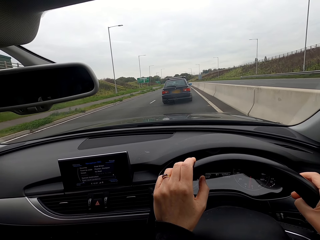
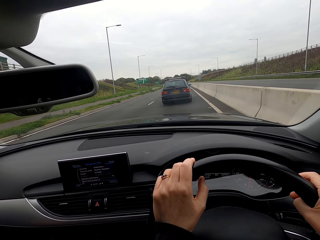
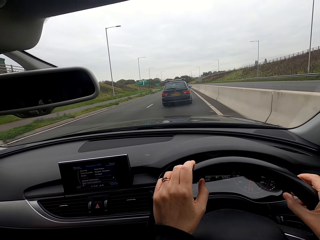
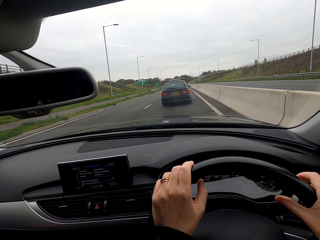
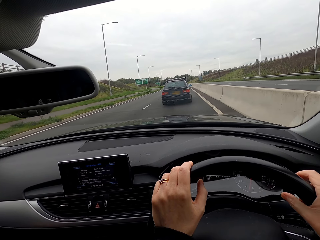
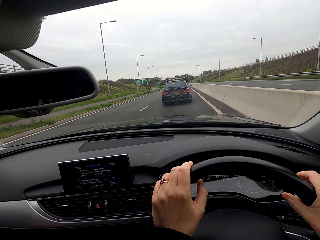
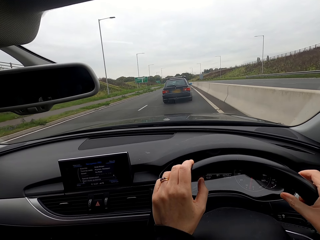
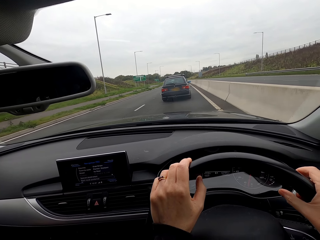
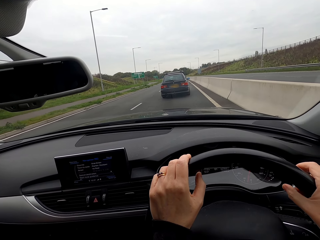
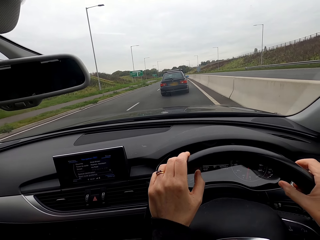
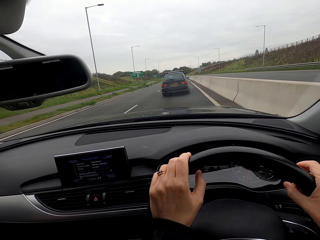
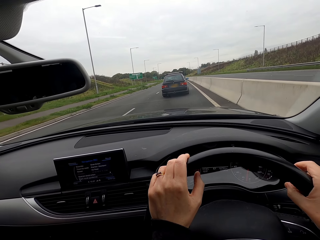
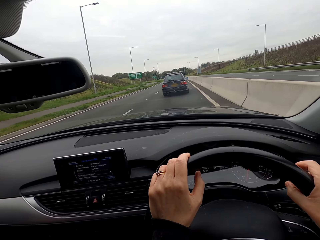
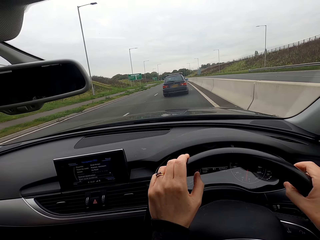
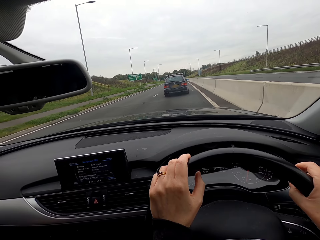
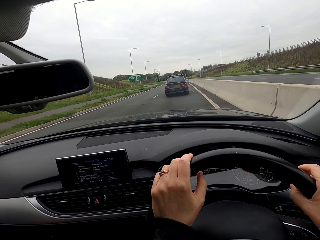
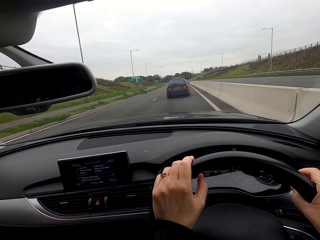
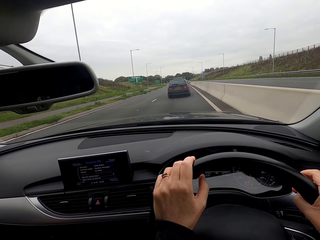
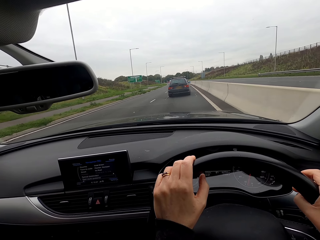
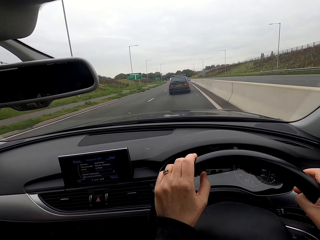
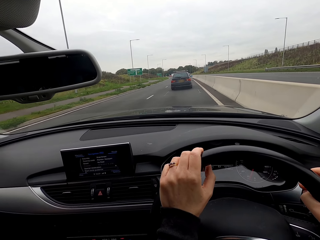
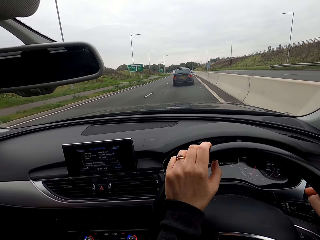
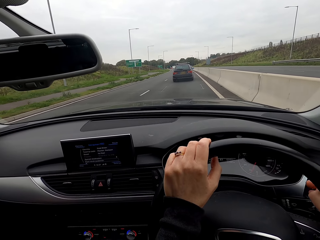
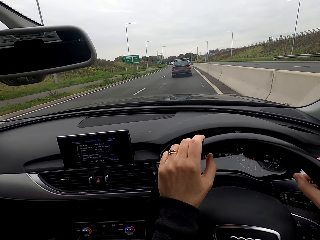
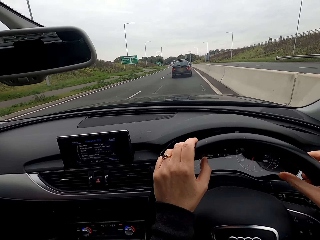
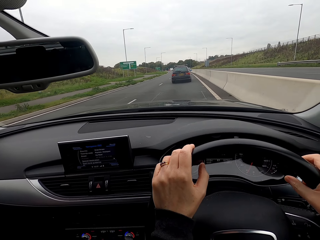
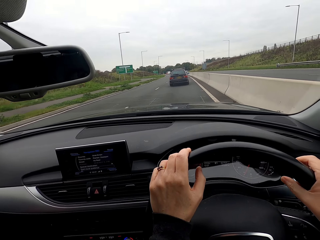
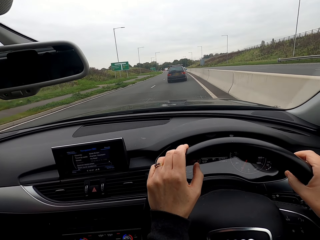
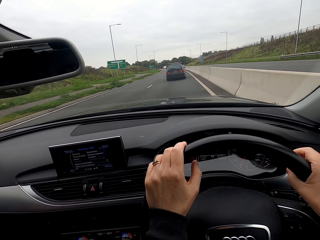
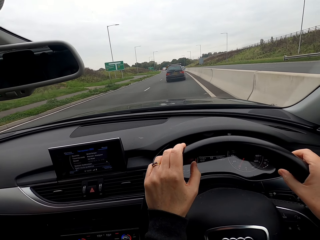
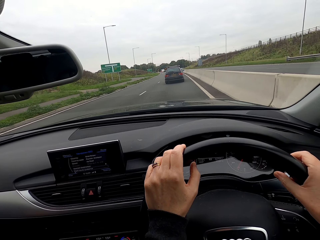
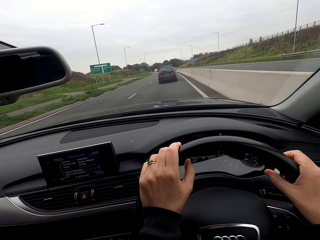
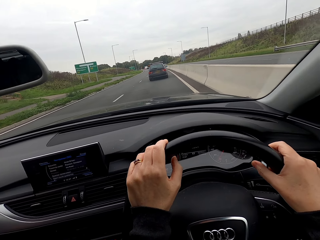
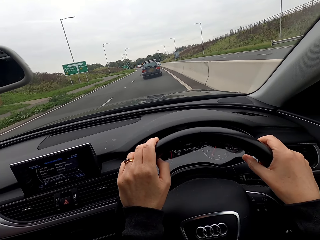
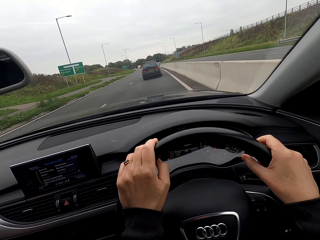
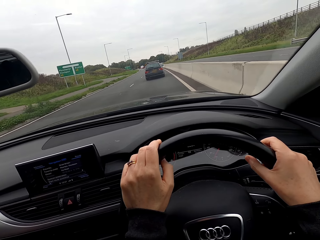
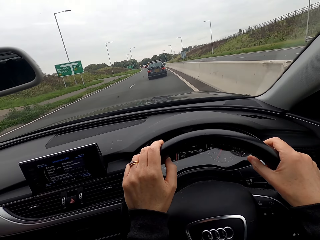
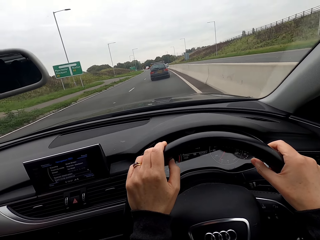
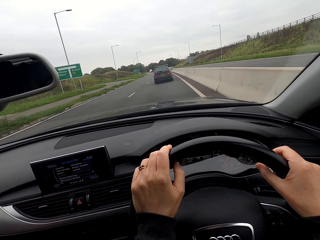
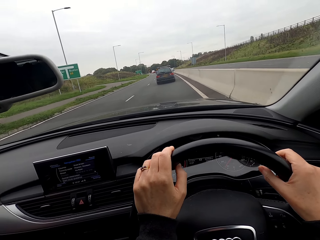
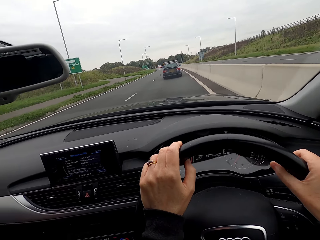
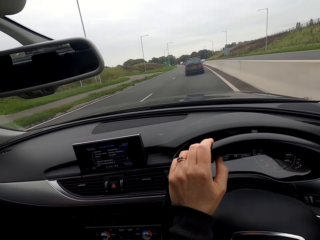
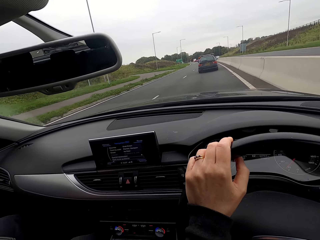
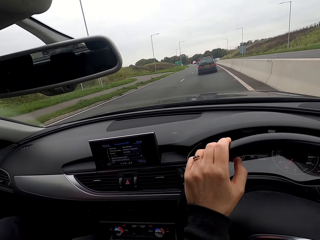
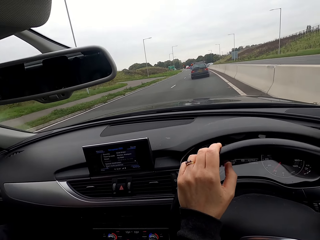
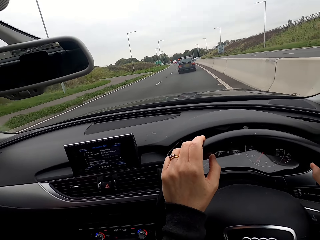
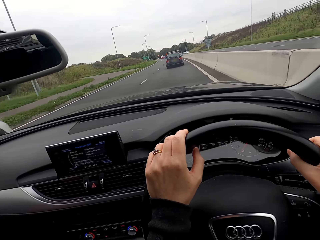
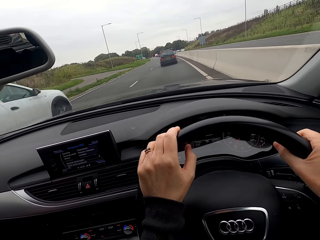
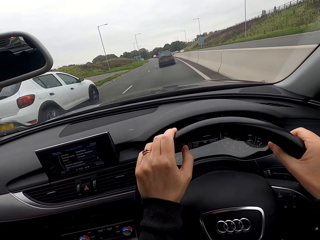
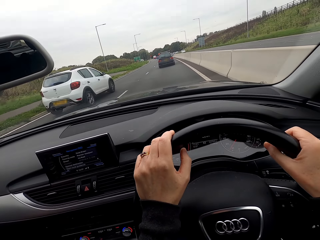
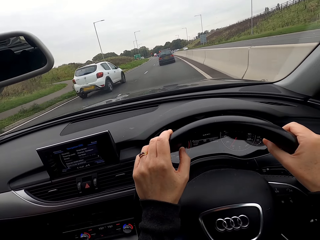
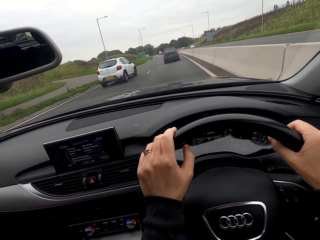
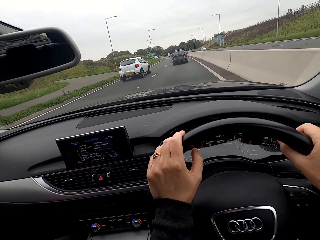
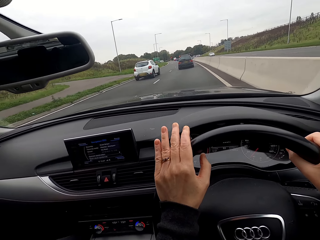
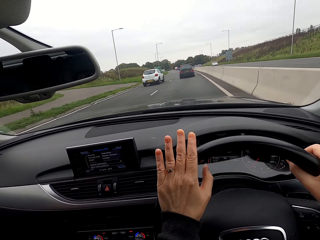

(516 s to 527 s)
A car drives past the camera wearer.

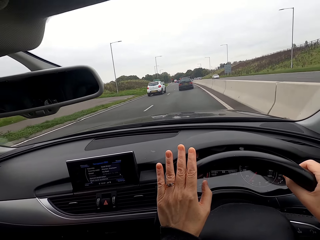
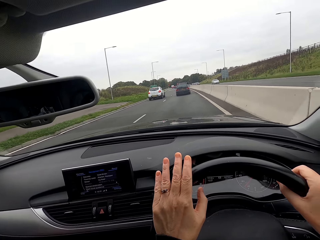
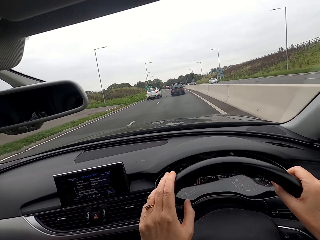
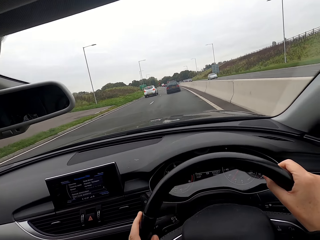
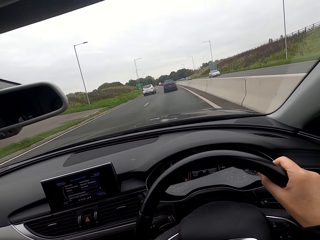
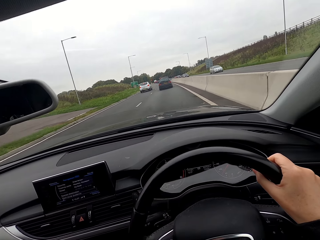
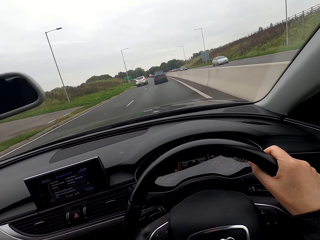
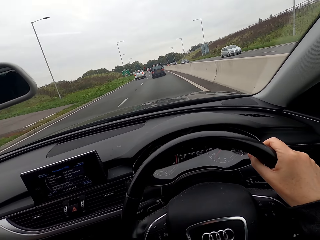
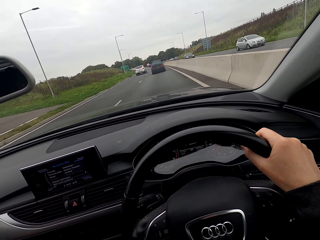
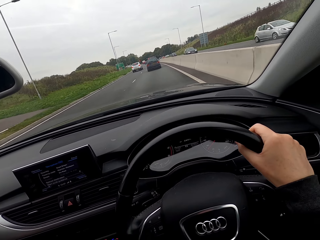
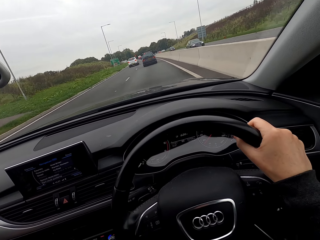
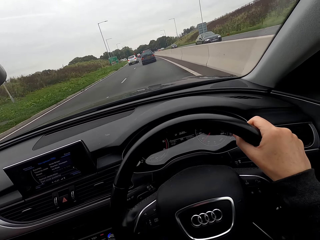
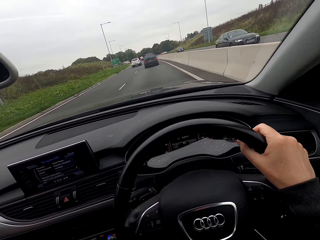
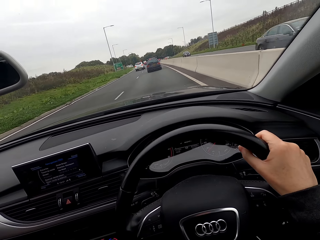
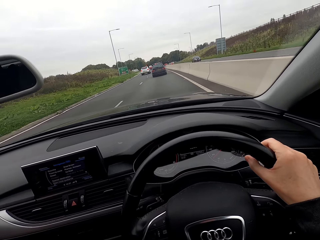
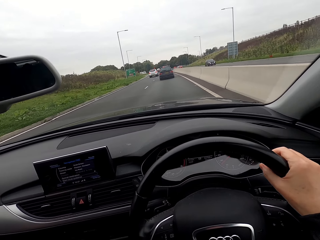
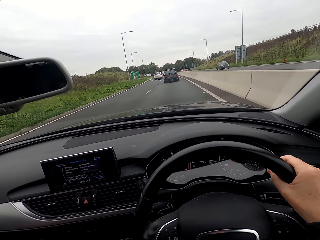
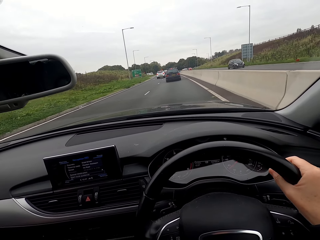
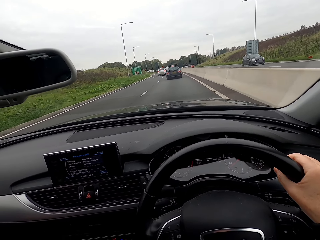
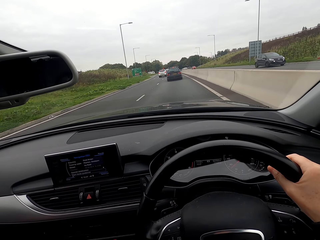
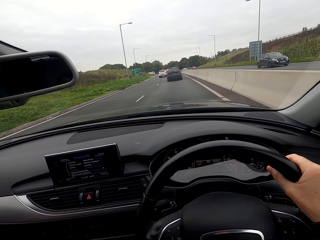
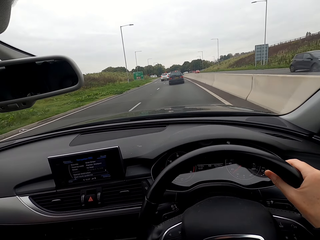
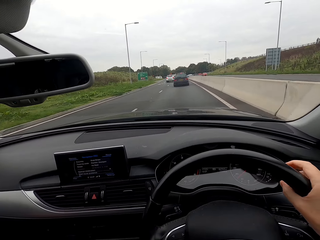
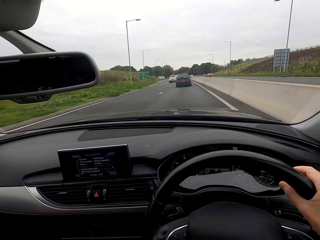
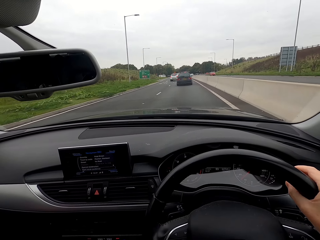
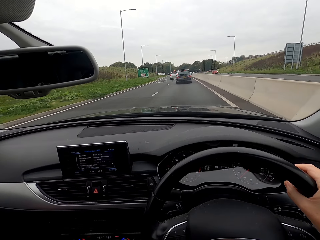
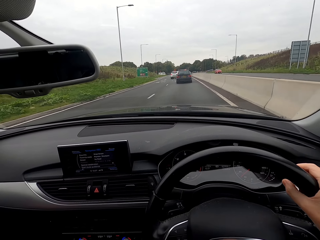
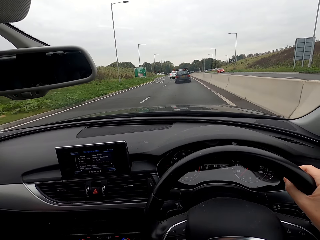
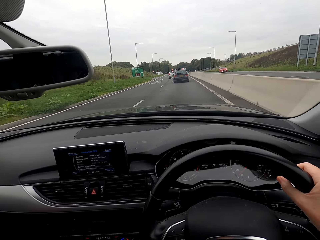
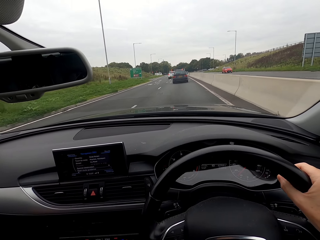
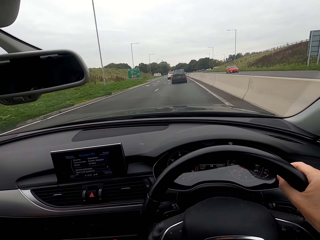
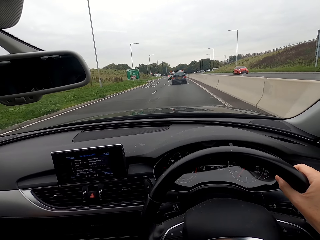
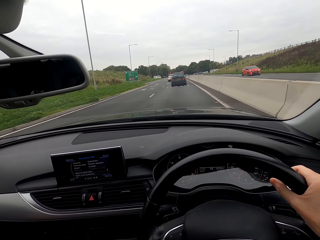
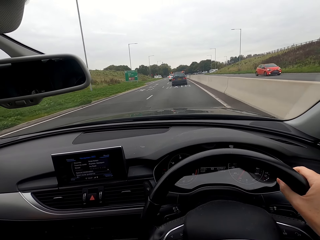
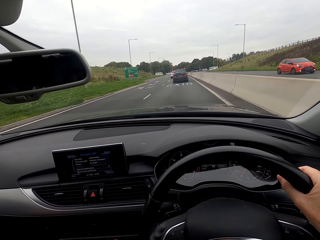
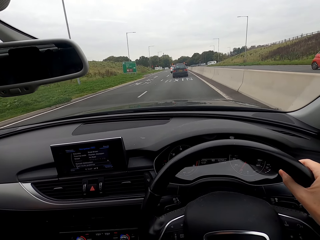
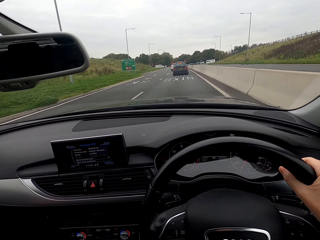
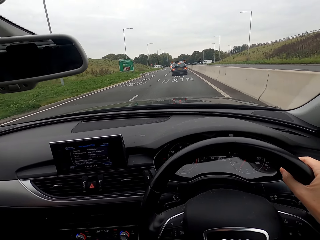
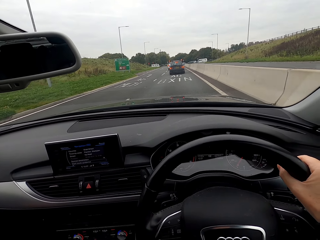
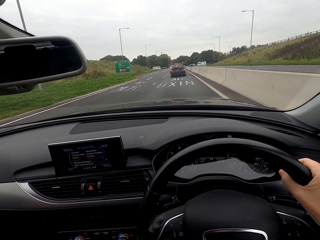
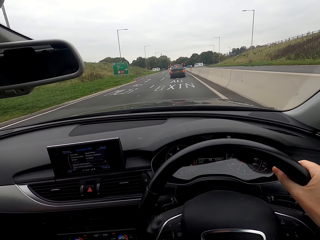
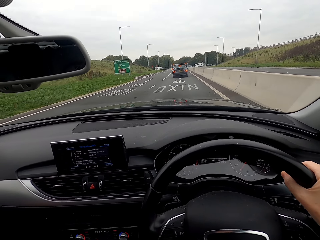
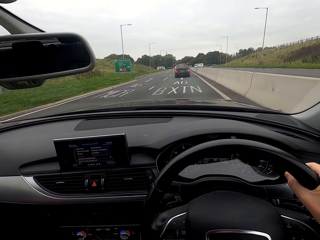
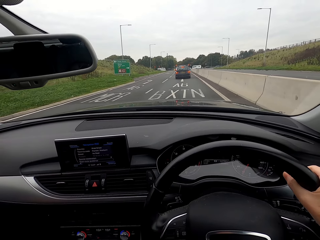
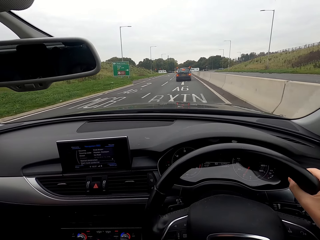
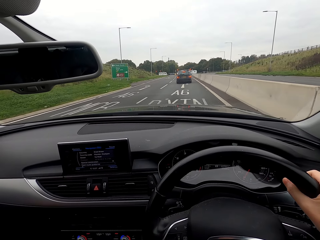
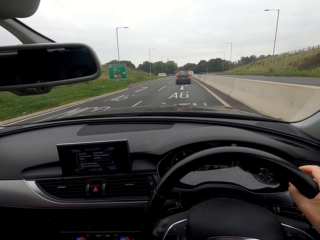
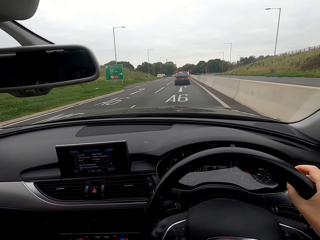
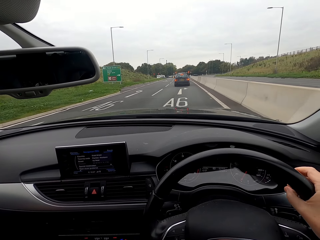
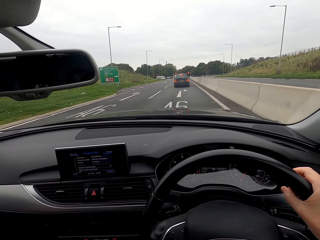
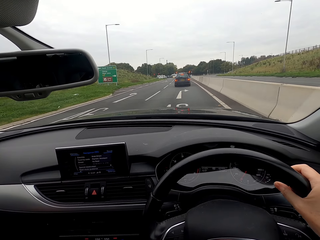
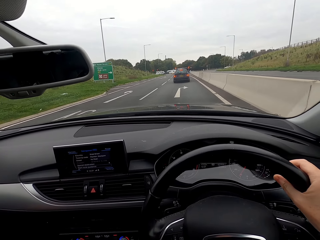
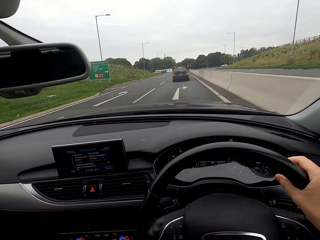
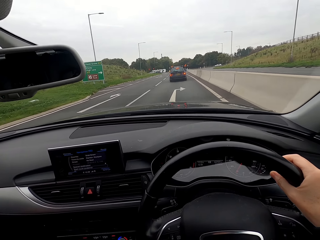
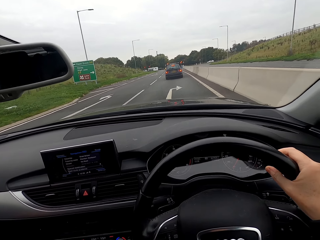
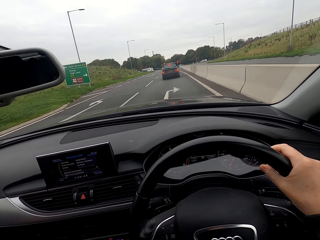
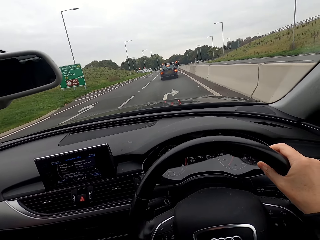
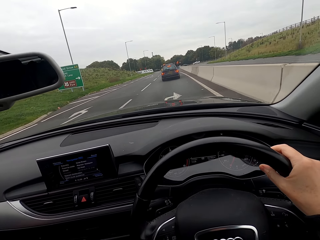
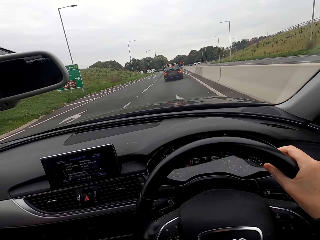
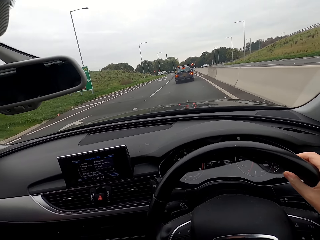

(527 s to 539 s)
The camera wearer removes her left hand from the steering wheel. She drives past a car. She drives past a car repeatedly.
